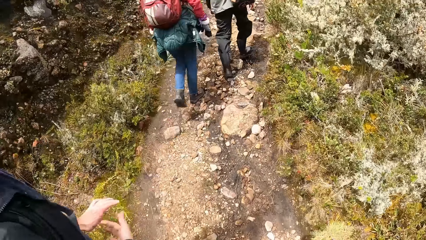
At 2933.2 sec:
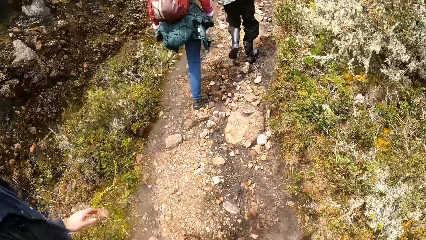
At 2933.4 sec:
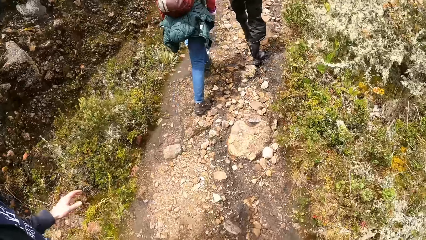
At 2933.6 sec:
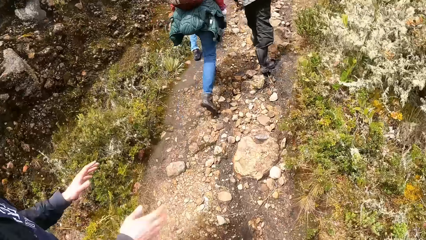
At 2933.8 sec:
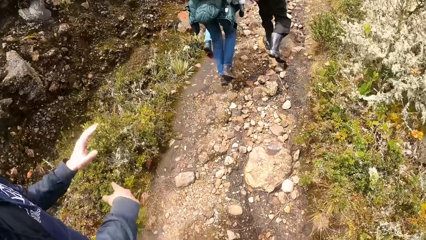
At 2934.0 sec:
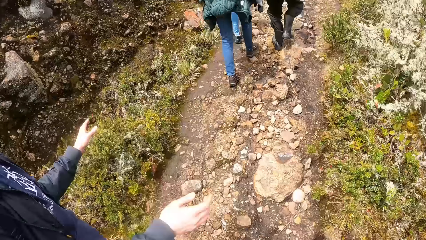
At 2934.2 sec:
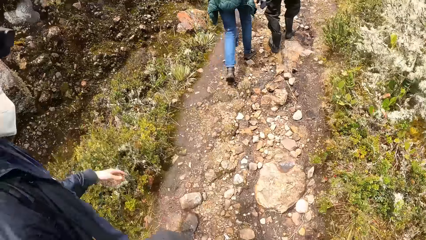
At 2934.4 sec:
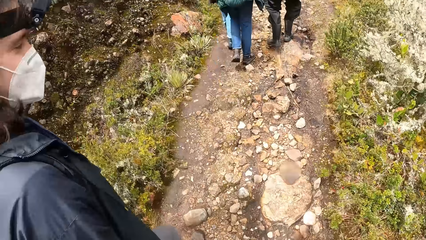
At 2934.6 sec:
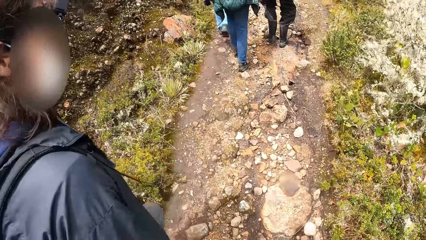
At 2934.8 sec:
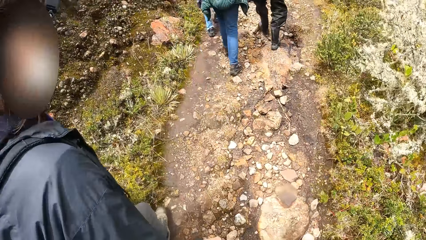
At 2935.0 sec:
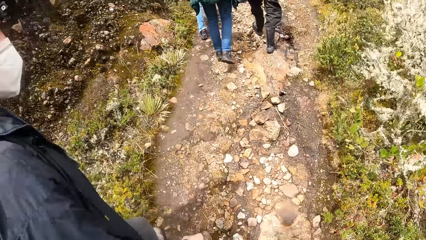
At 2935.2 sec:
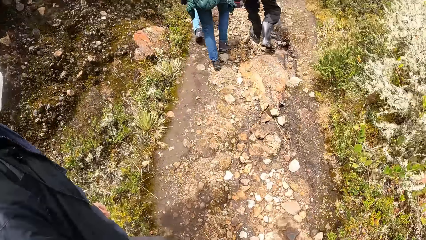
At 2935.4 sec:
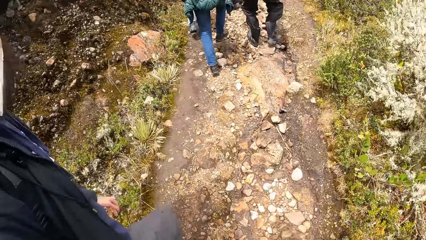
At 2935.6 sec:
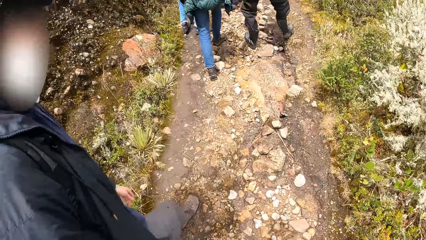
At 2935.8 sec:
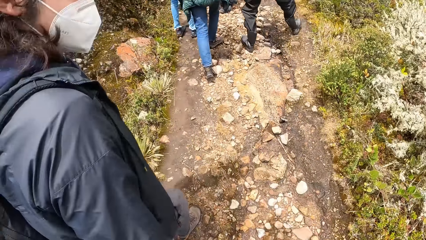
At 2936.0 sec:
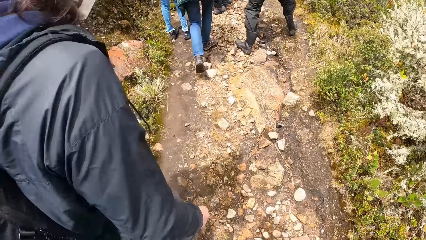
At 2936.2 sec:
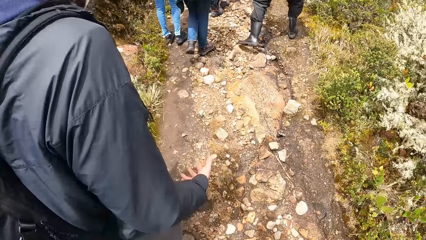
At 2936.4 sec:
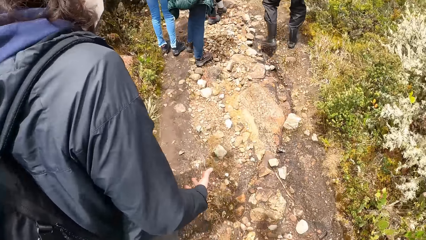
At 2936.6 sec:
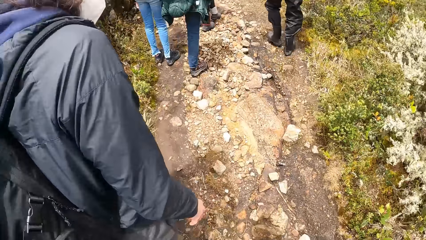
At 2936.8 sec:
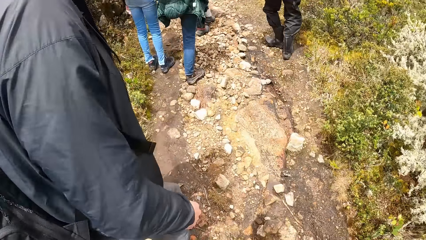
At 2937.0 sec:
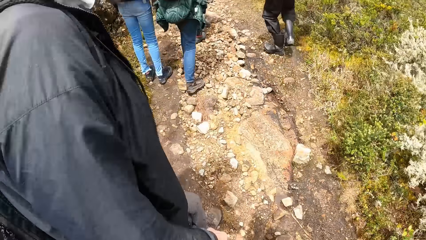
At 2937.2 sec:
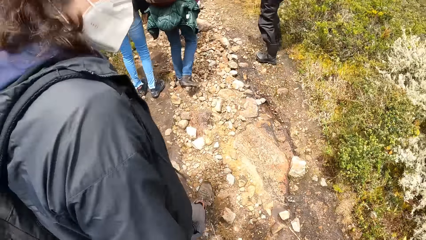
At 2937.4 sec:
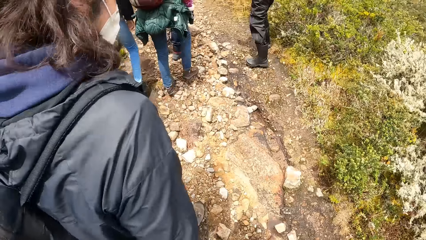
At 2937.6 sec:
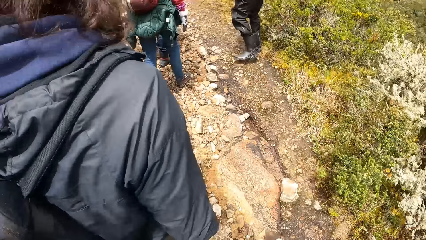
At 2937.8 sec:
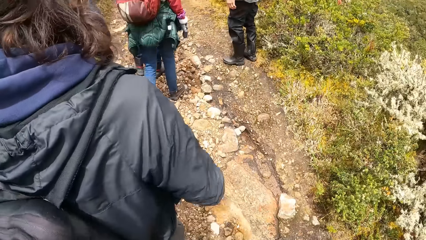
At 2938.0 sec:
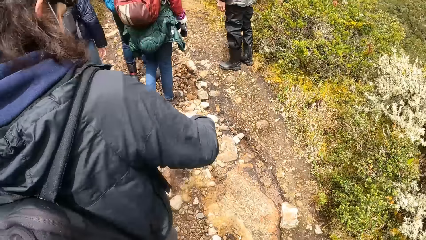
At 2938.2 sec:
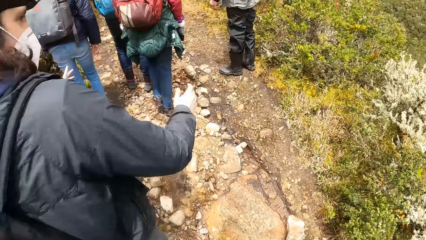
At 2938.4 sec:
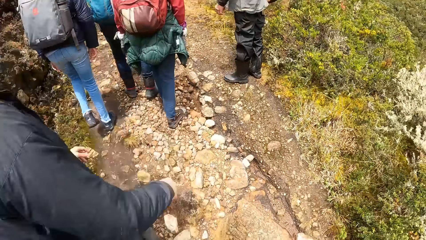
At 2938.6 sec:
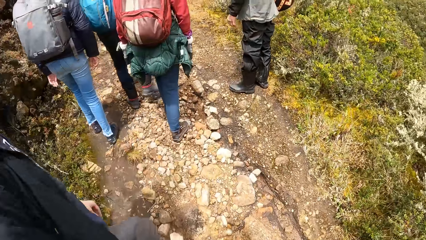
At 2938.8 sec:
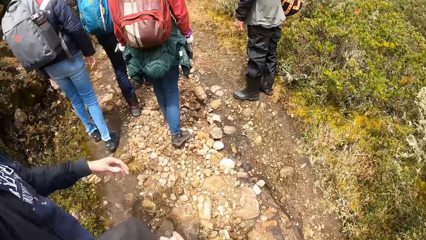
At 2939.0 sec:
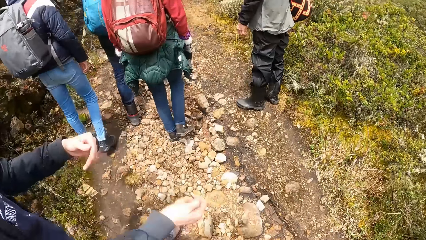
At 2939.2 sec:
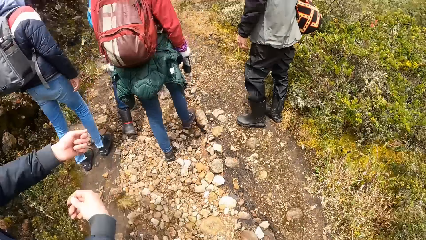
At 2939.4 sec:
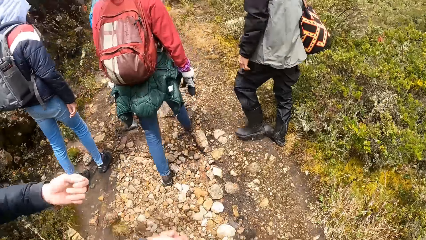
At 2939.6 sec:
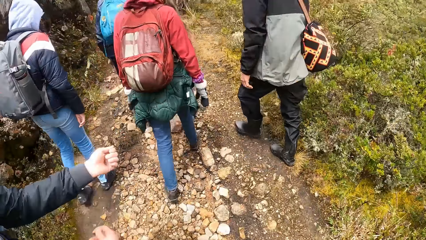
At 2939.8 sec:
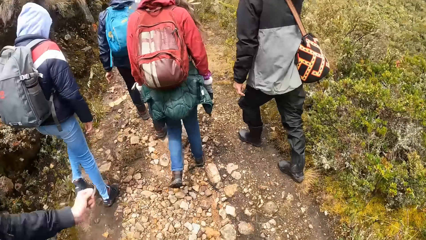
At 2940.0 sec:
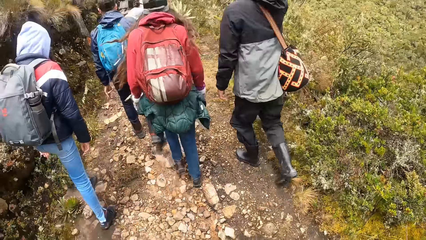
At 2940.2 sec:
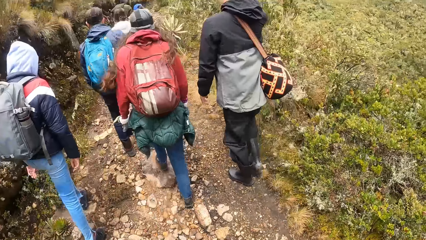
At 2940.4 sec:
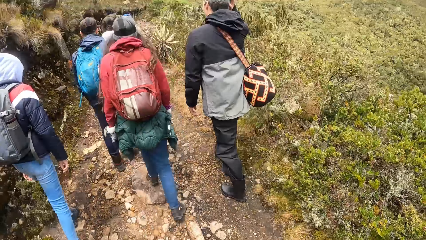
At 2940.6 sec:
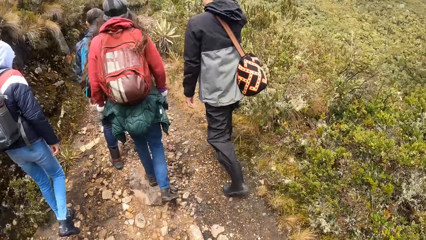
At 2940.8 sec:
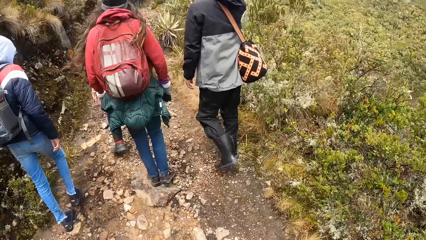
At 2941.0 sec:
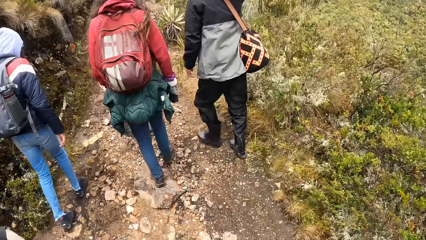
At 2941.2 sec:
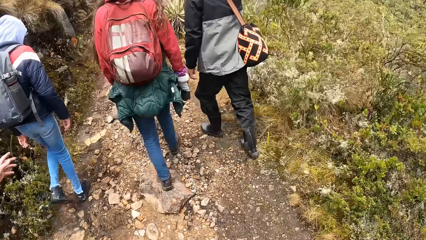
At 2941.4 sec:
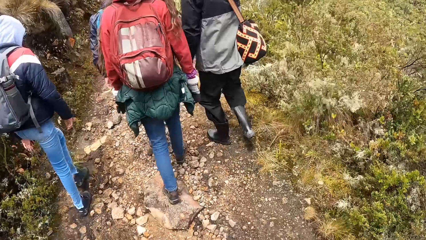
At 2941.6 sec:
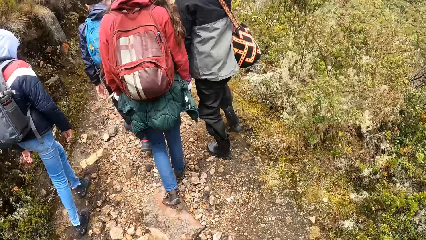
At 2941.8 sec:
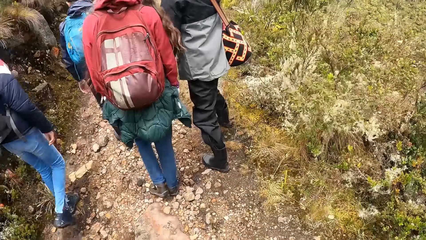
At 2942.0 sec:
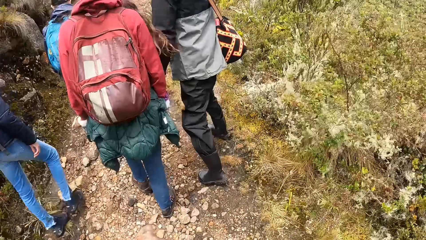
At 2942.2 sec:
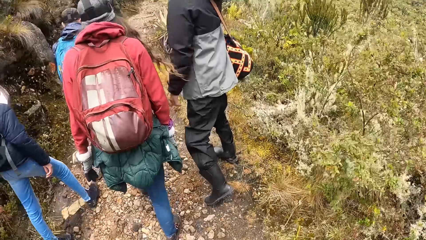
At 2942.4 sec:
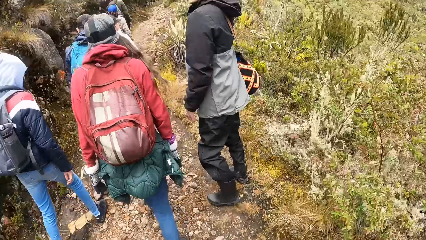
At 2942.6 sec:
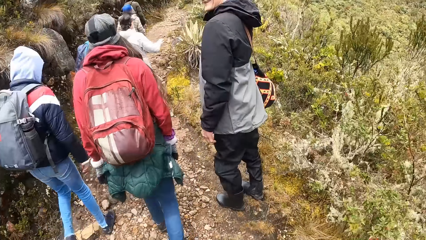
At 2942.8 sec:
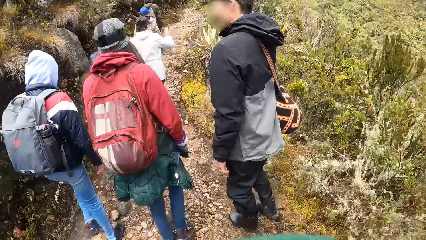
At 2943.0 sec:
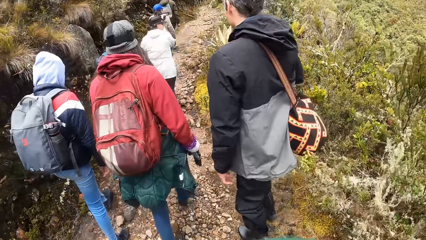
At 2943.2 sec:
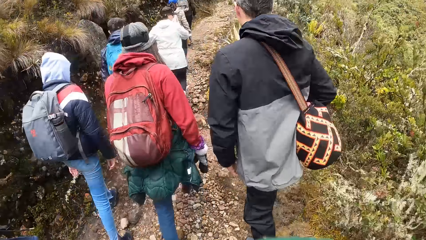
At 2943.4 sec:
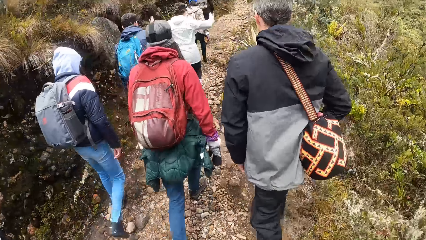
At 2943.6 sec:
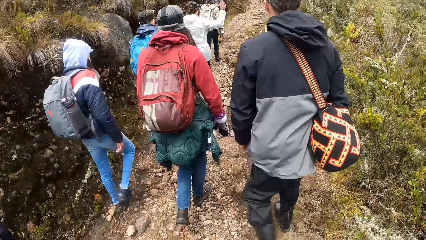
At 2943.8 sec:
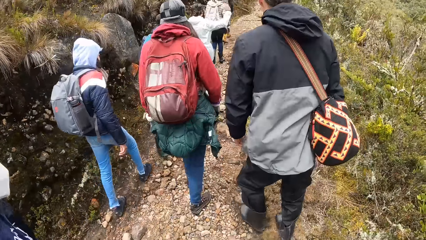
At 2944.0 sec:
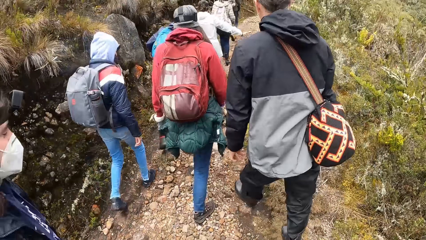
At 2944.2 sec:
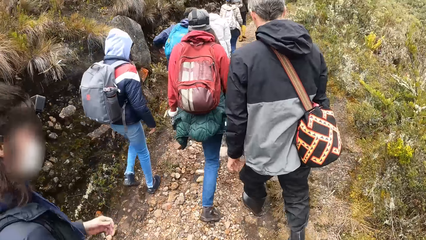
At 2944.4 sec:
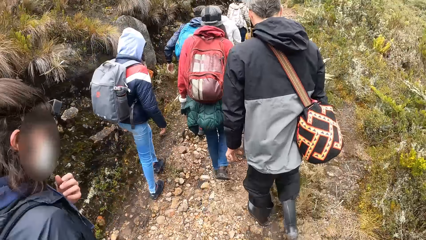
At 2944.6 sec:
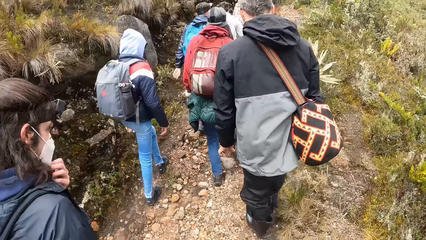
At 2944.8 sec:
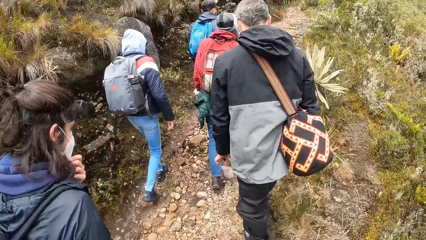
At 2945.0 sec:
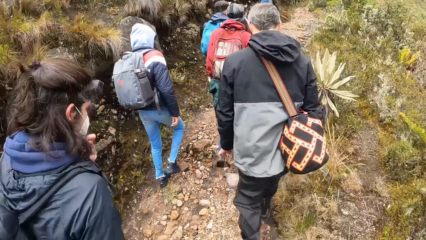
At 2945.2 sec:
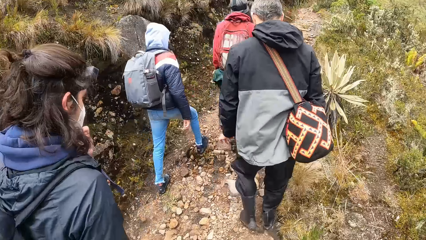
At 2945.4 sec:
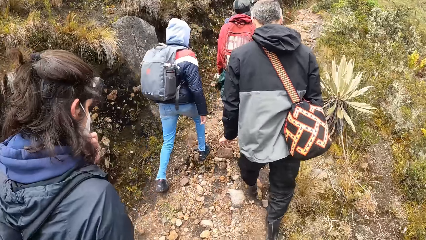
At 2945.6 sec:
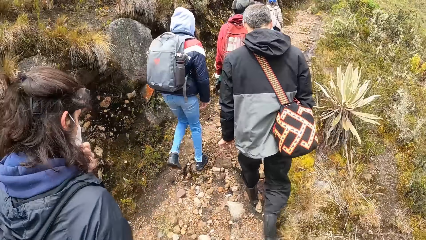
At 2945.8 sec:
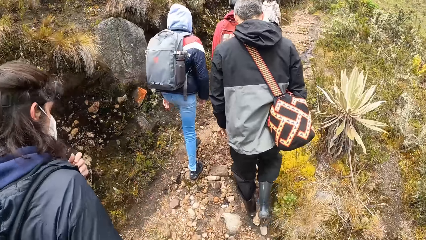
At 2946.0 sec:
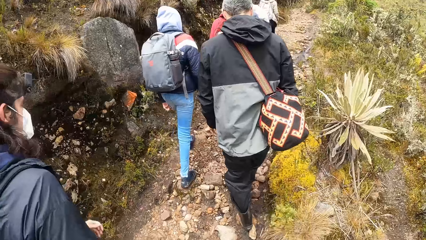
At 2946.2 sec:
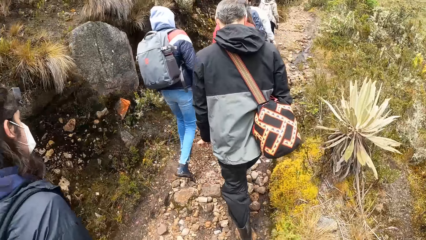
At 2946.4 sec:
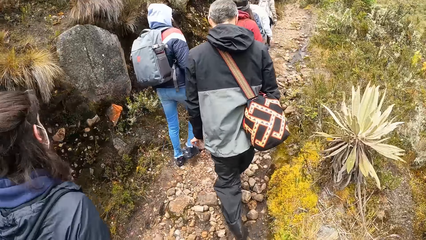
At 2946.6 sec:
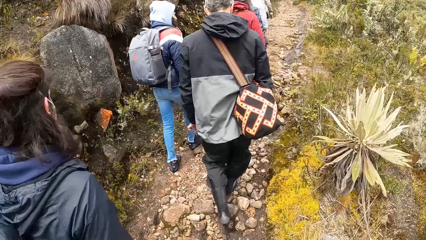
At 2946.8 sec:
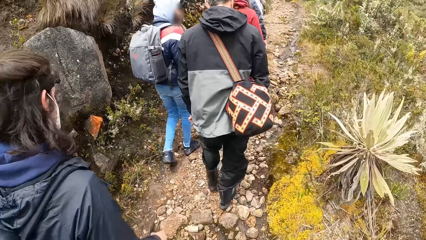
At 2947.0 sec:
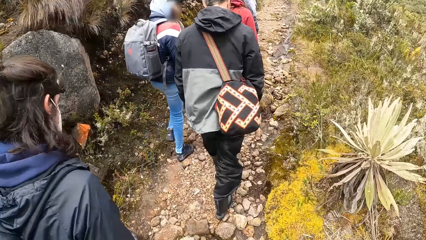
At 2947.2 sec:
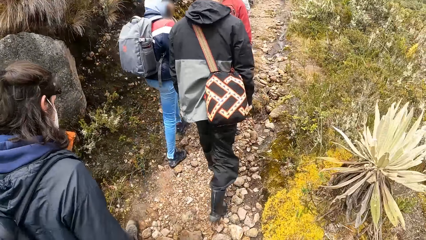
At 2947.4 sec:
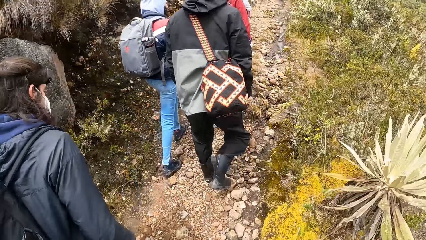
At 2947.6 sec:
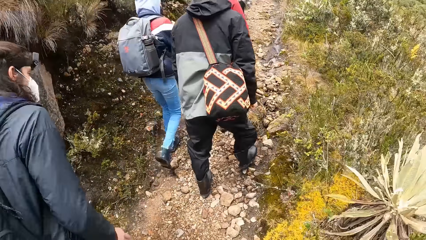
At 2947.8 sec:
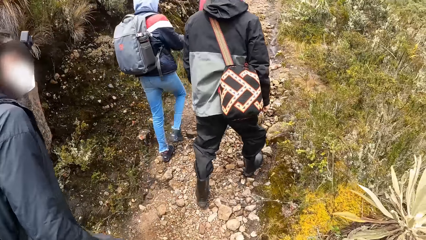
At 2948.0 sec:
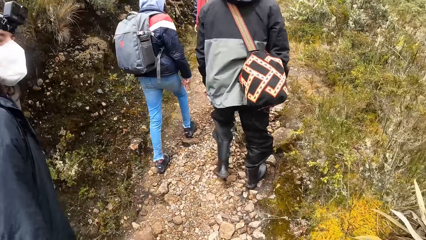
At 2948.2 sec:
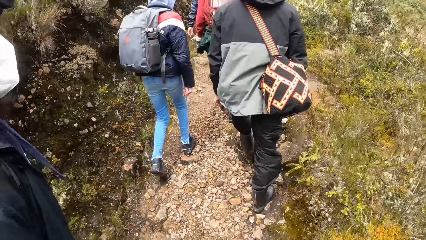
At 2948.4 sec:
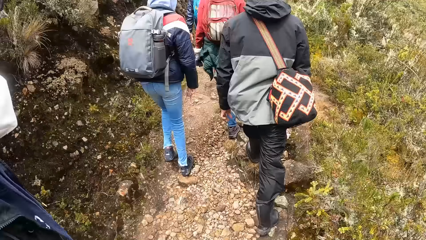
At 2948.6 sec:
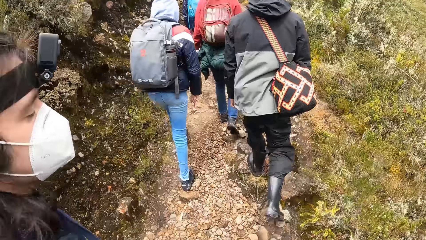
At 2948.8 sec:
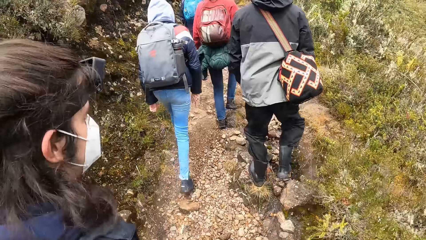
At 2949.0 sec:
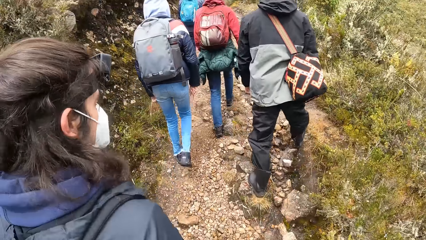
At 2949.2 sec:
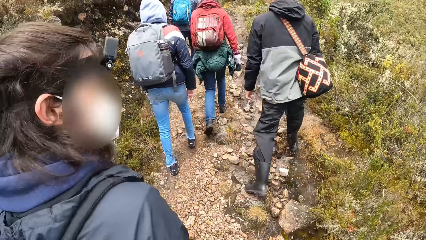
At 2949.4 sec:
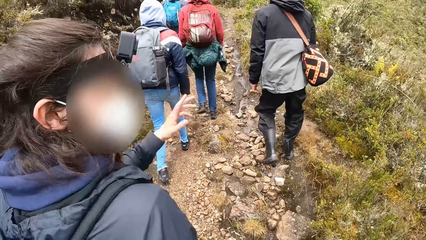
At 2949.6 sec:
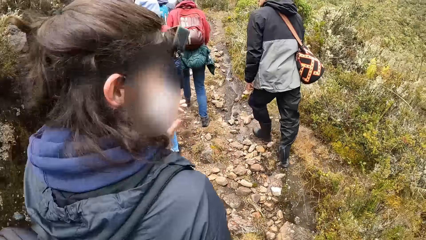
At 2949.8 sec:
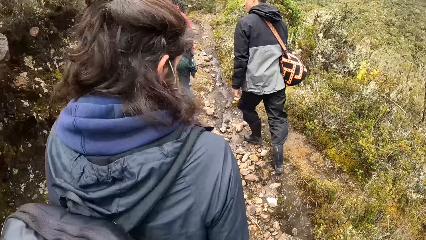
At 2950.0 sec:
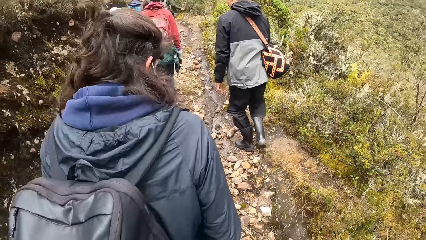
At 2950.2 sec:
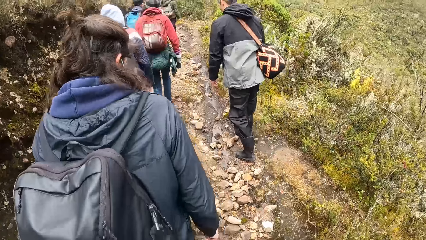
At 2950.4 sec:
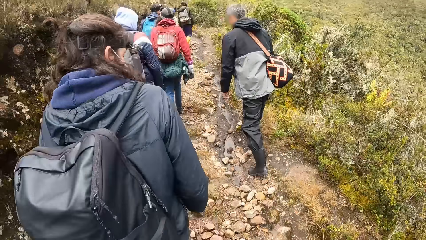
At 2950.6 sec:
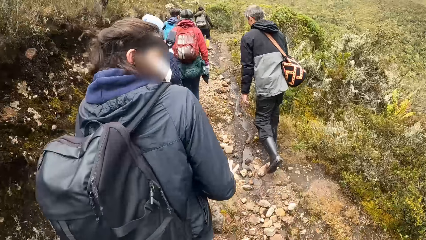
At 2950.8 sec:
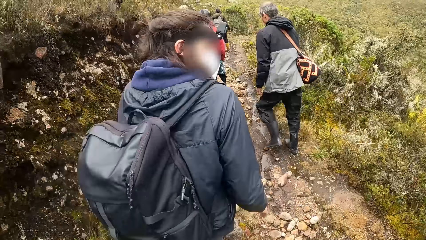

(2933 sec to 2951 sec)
The woman interacts with the camera wearer. The camera wearer raises his right hand. The woman adjusts her face mask with her left hand.
